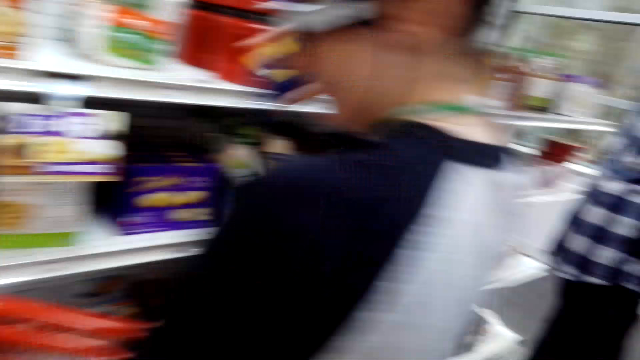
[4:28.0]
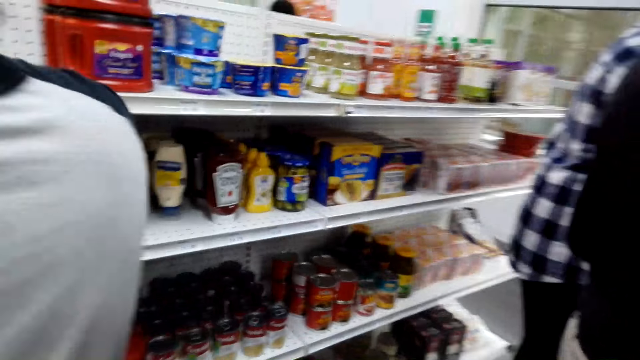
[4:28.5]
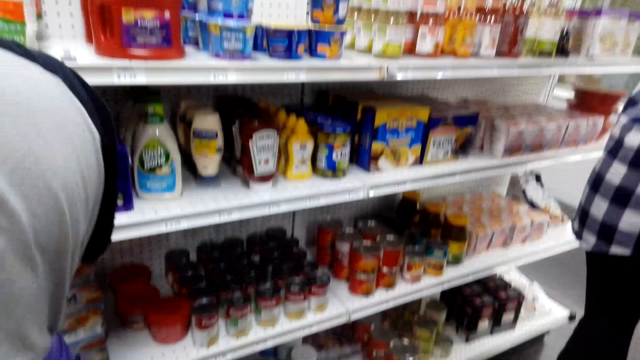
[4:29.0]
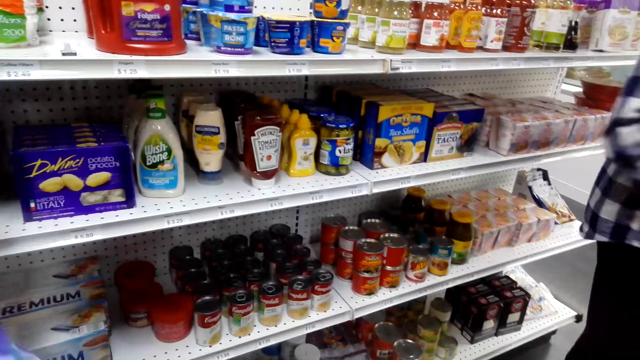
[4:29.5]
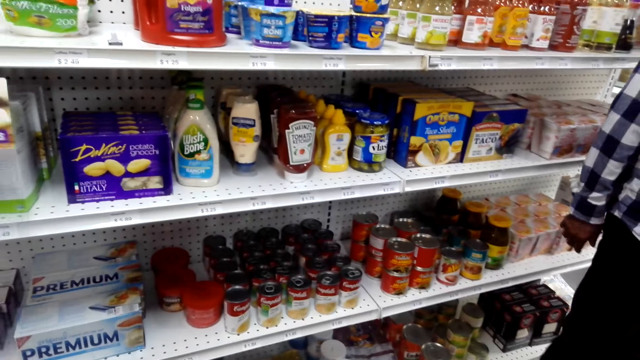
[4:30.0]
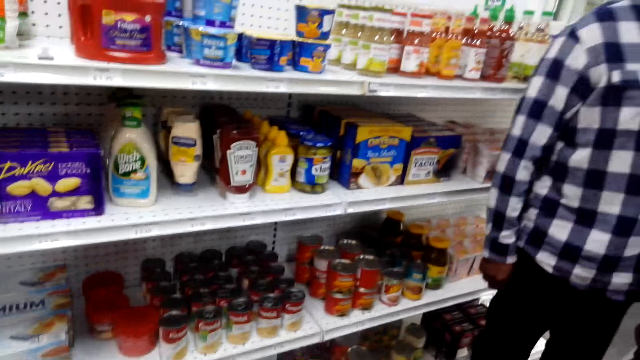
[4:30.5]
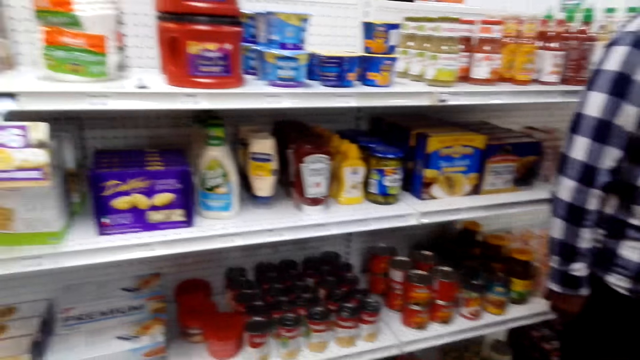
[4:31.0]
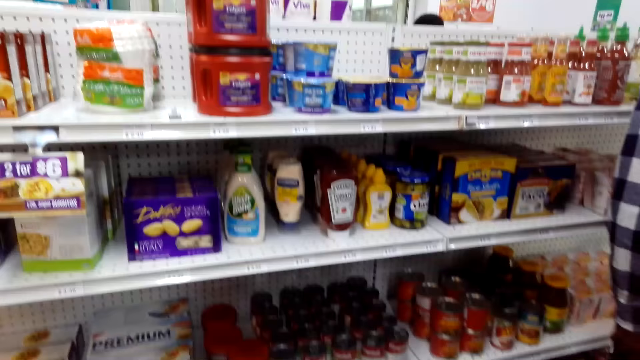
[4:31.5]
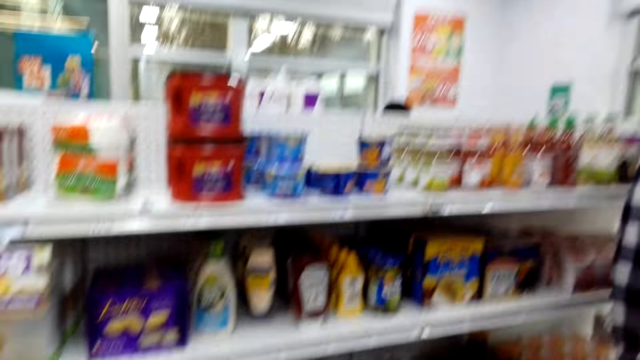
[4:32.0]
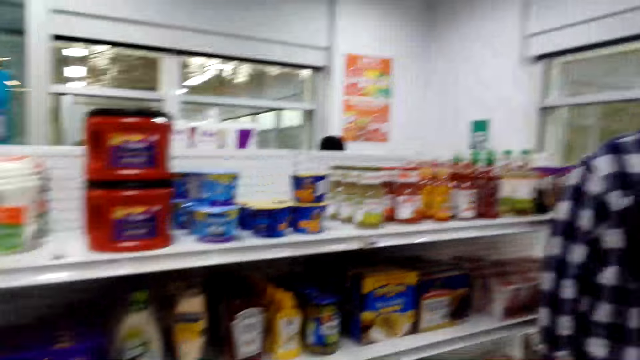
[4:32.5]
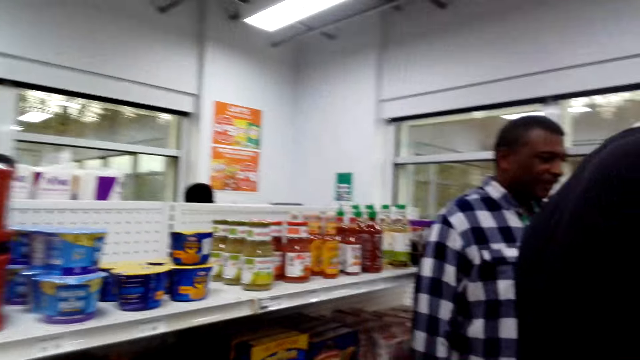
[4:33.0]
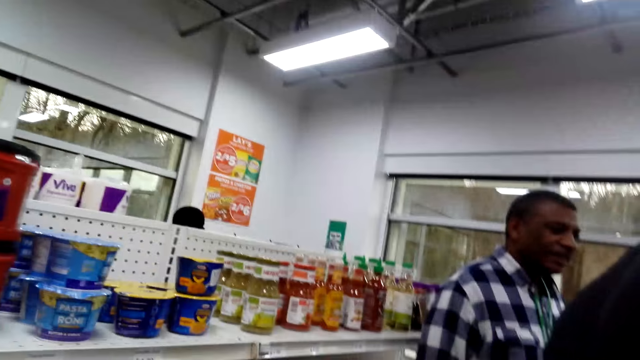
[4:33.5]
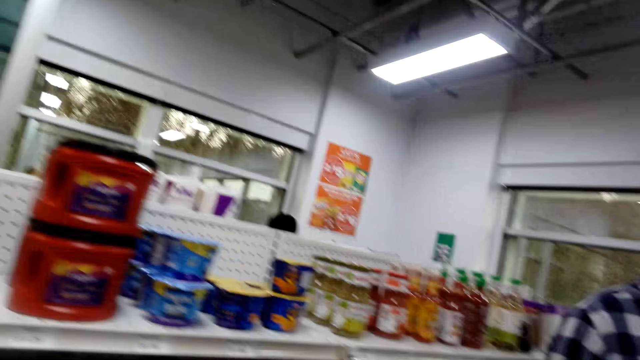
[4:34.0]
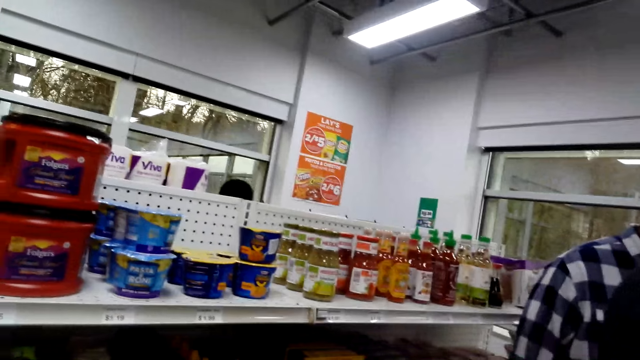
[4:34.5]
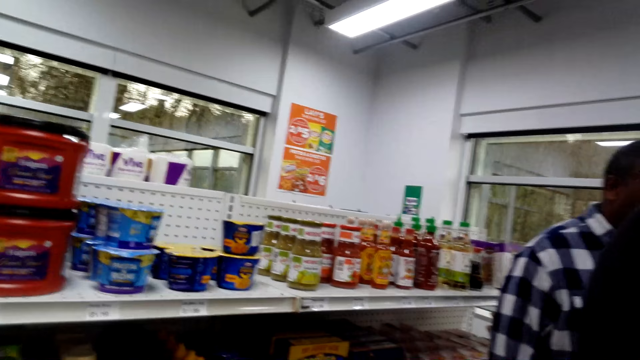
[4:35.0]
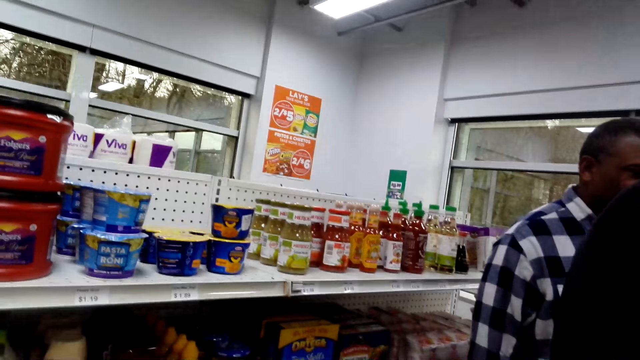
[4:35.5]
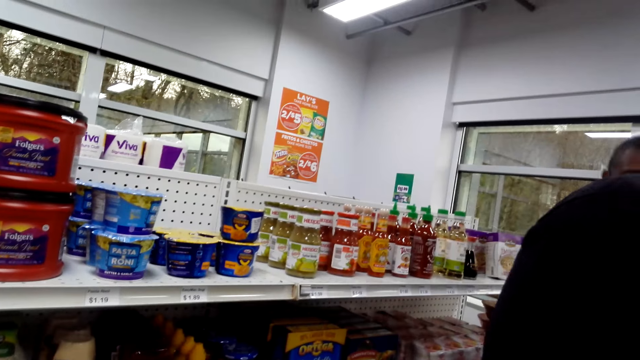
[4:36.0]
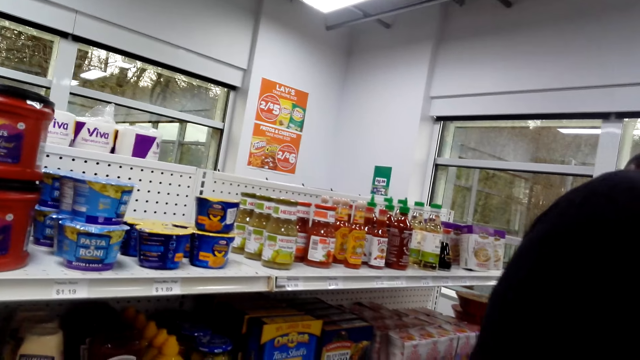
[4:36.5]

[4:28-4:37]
The camera wearer walks around and looks around. A man converses with another man. The camera wearer looks around.

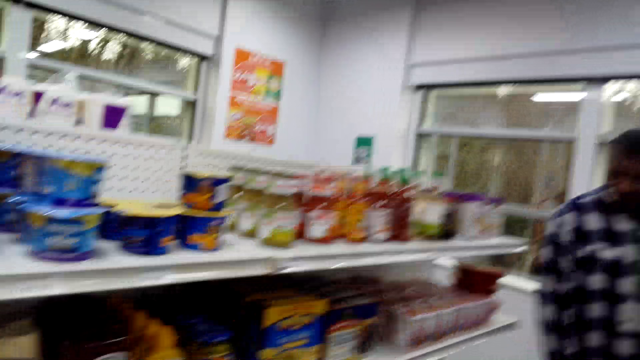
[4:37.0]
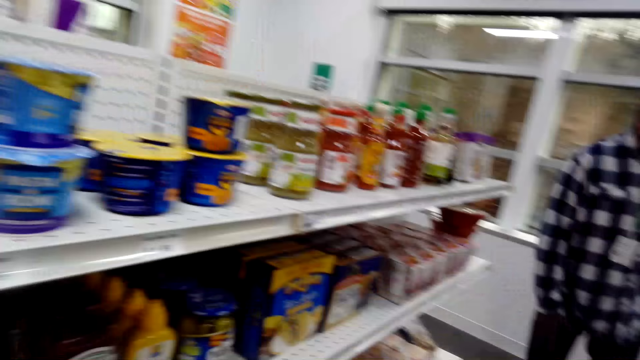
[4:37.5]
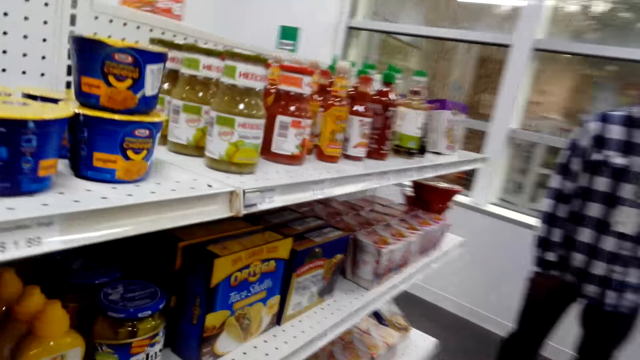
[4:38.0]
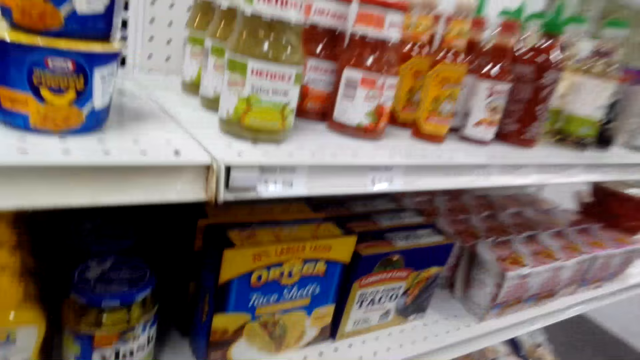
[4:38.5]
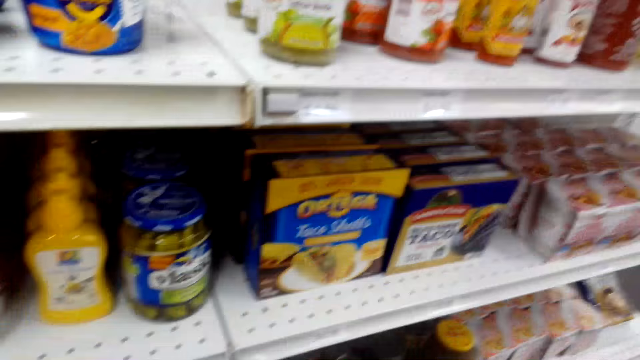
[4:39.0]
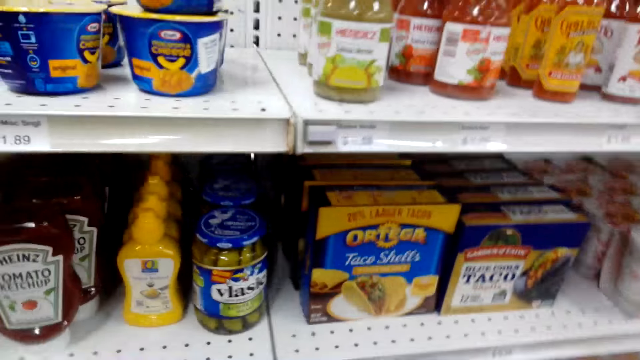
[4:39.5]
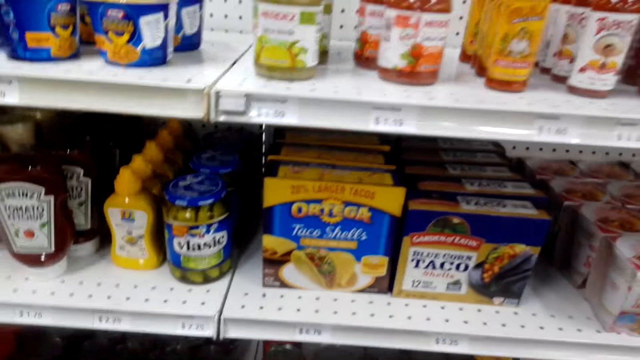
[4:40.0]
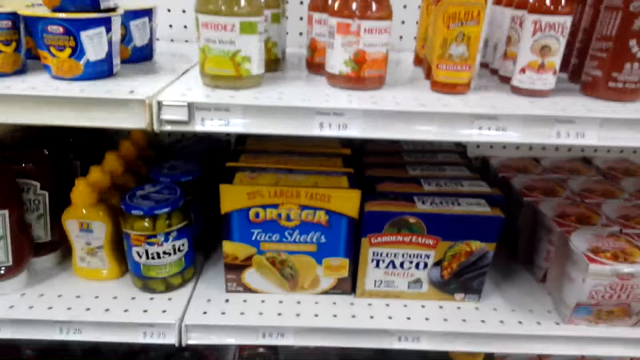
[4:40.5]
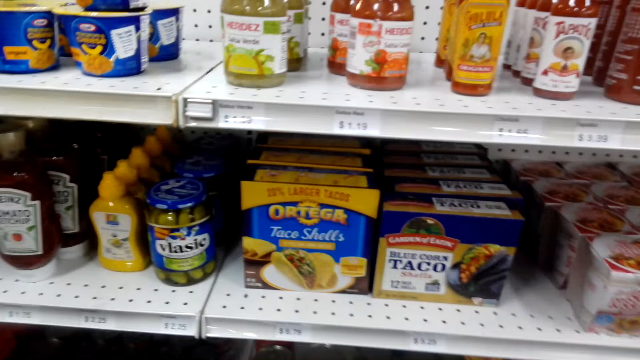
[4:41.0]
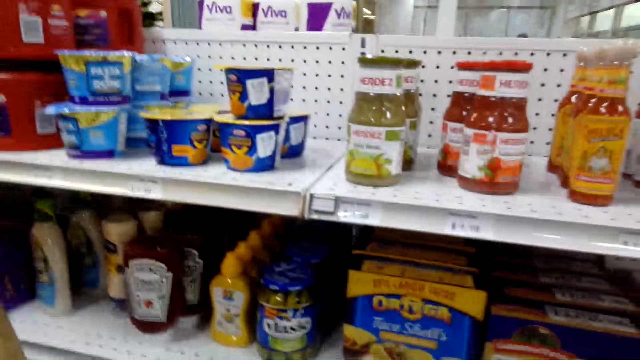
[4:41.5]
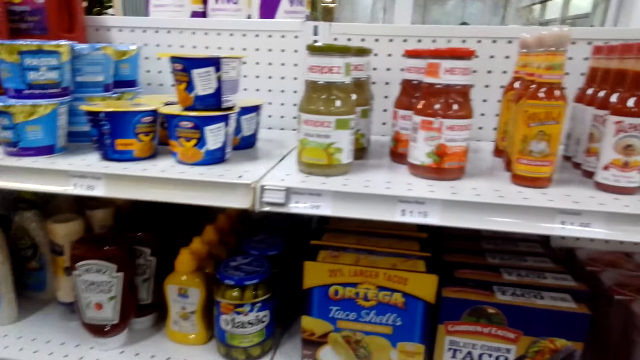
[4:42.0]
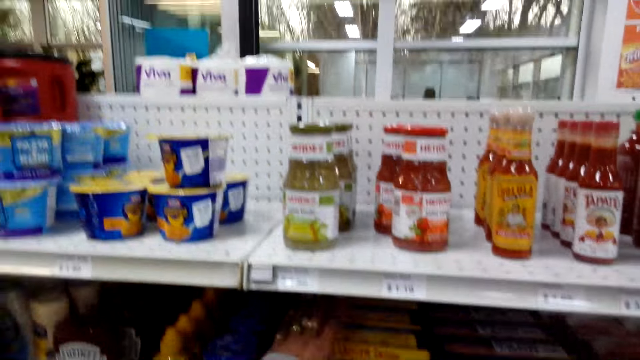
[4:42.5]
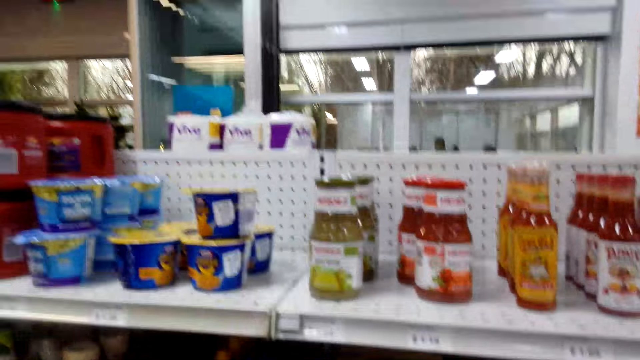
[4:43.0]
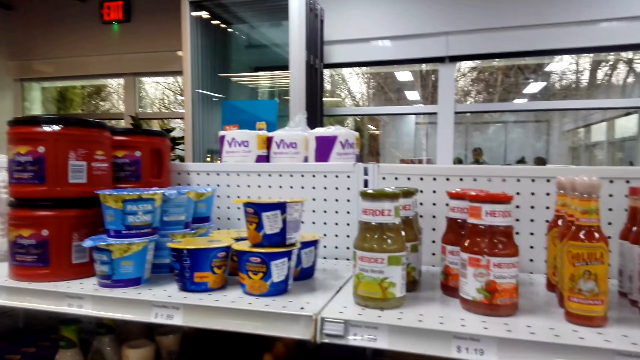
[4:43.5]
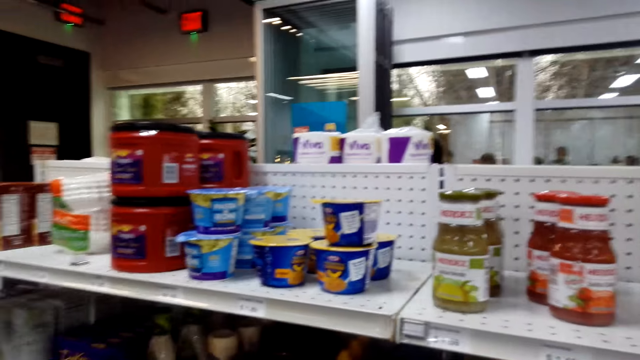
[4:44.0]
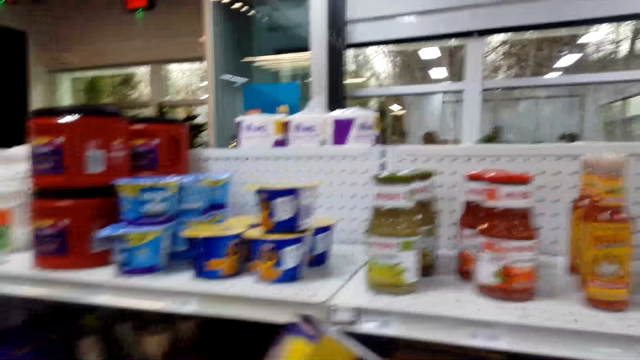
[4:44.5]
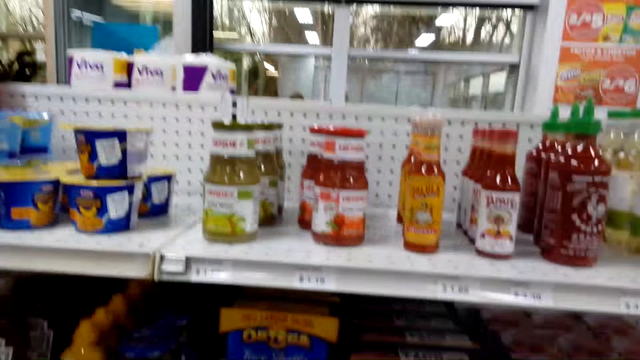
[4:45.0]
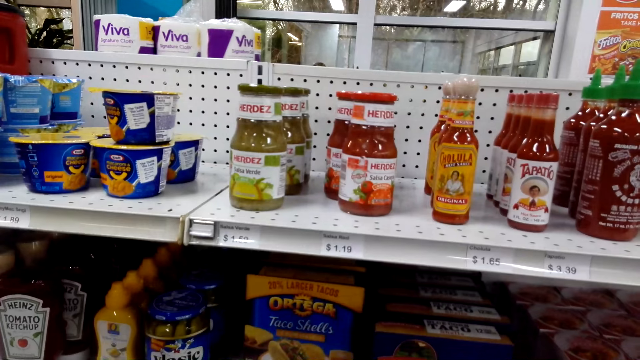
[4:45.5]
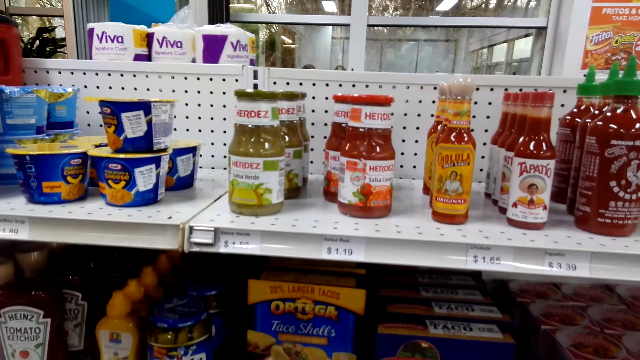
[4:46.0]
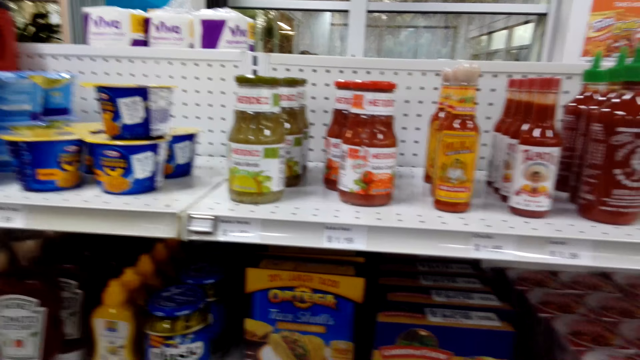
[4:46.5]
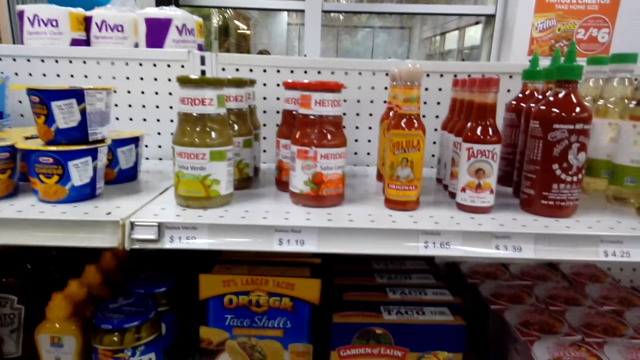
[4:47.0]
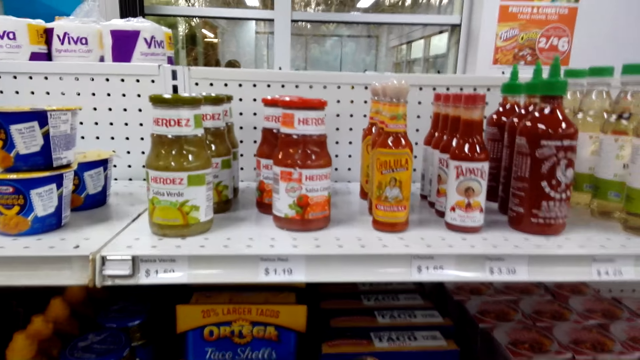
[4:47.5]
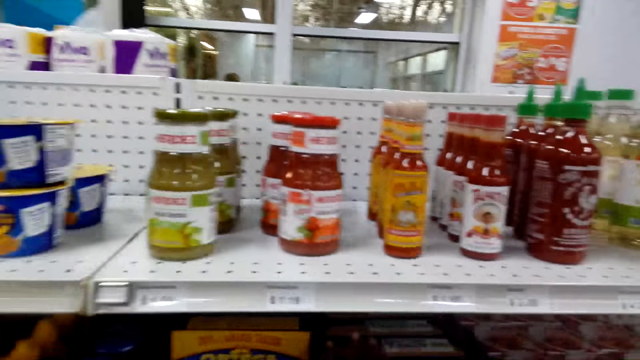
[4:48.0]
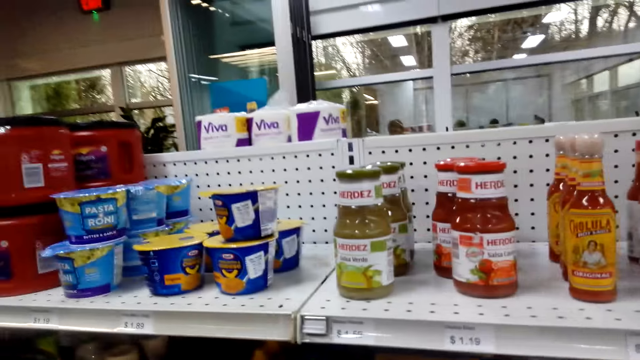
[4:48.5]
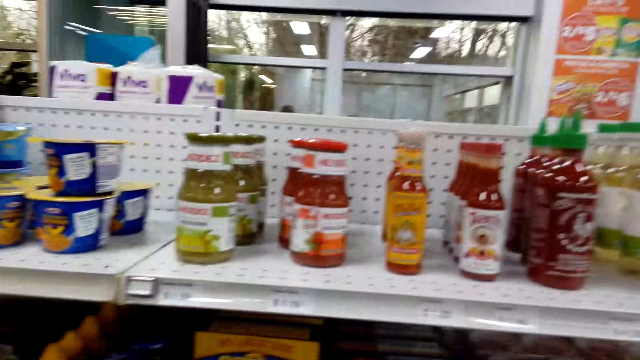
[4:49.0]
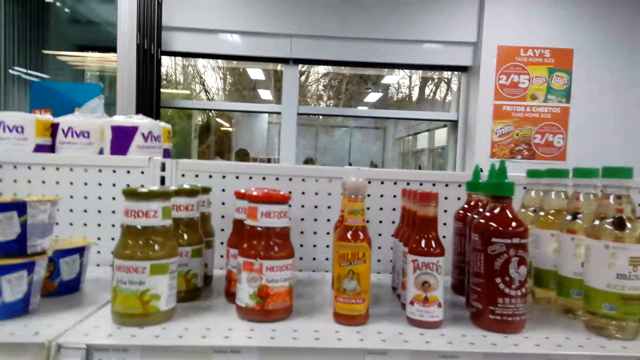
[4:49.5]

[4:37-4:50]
A man makes a step. The camera wearer walks around and looks around. They take Ortega from the shelf. They lift something.
